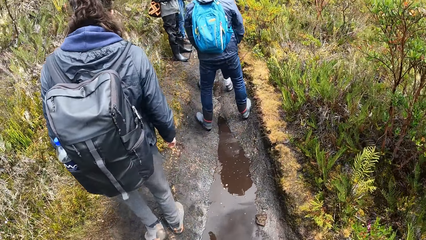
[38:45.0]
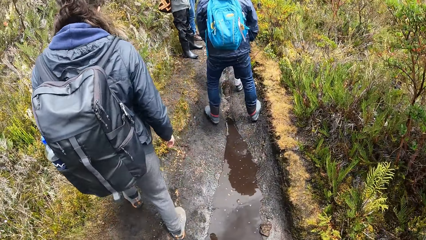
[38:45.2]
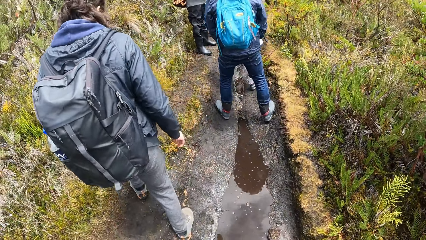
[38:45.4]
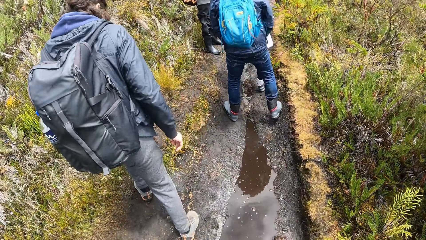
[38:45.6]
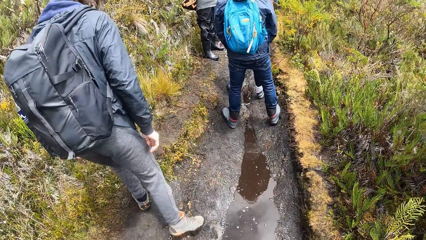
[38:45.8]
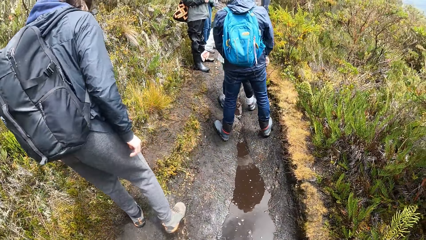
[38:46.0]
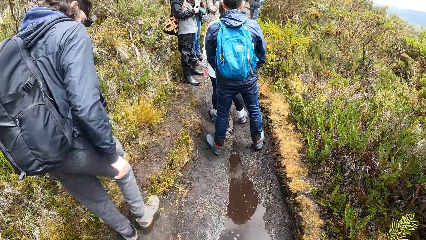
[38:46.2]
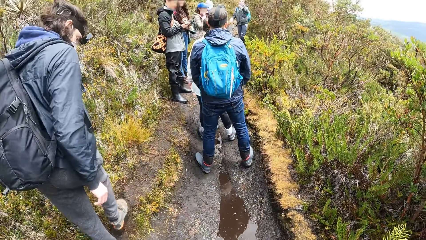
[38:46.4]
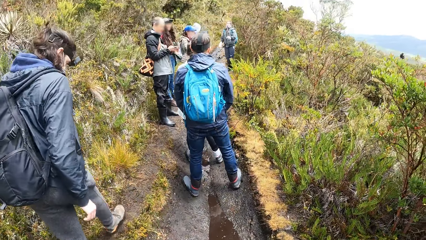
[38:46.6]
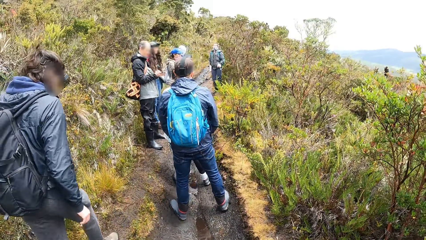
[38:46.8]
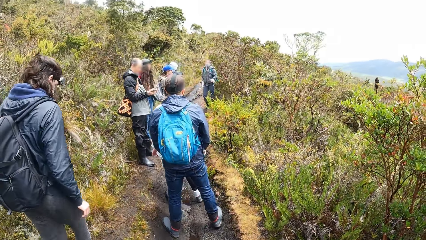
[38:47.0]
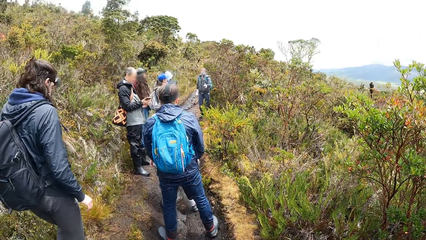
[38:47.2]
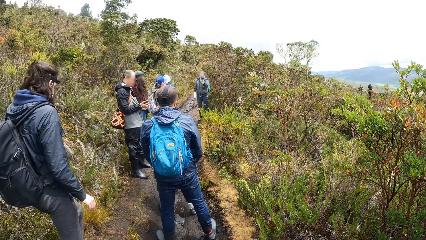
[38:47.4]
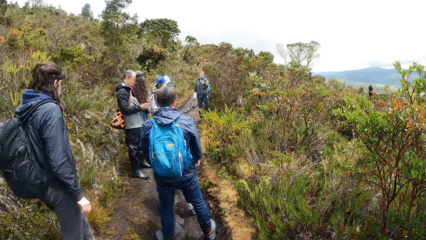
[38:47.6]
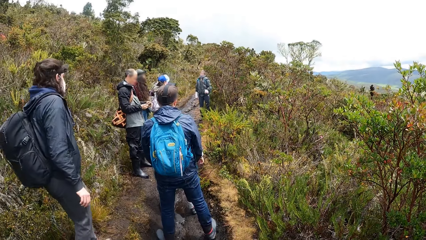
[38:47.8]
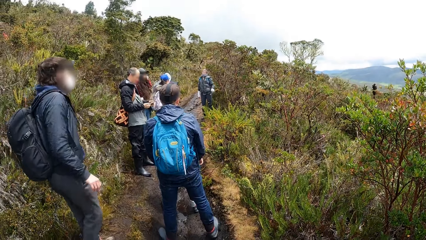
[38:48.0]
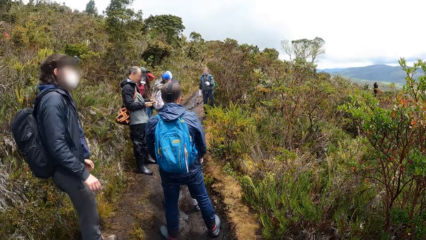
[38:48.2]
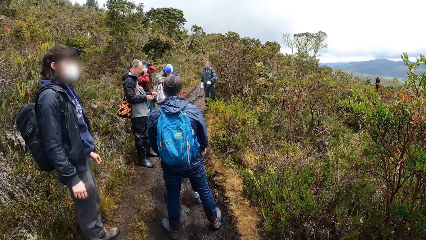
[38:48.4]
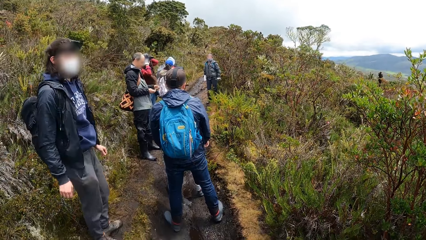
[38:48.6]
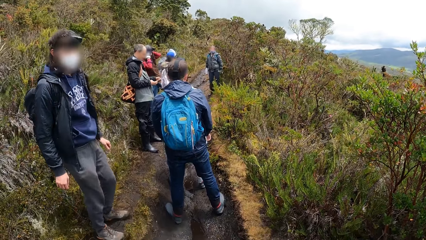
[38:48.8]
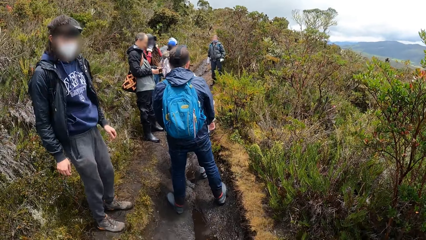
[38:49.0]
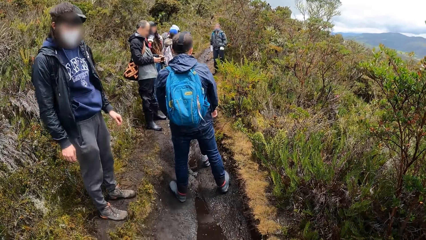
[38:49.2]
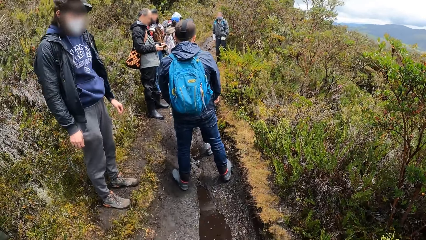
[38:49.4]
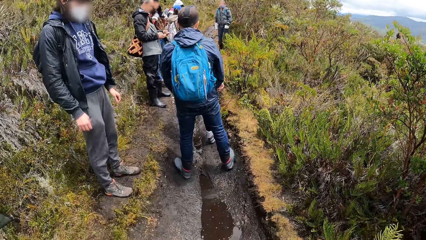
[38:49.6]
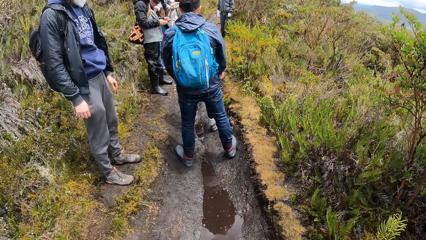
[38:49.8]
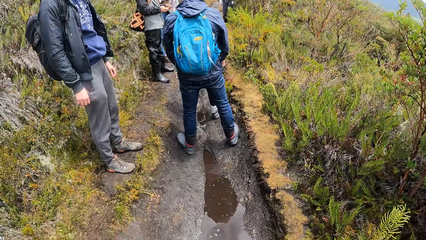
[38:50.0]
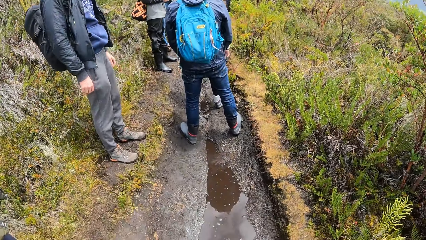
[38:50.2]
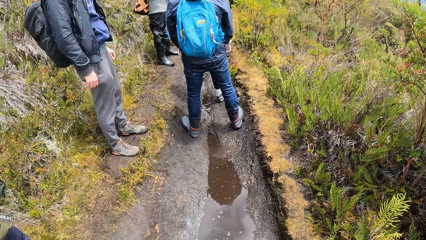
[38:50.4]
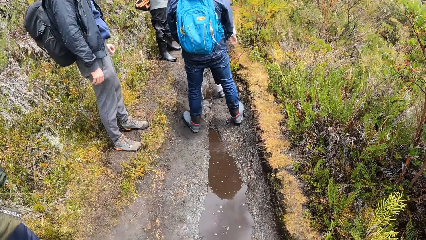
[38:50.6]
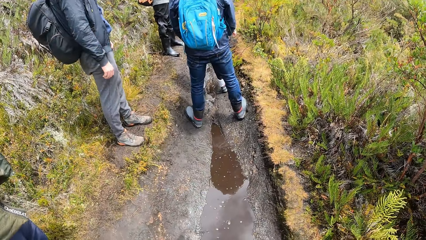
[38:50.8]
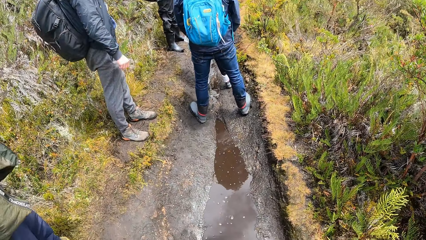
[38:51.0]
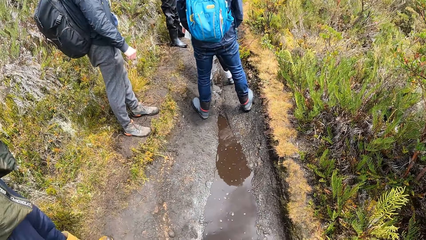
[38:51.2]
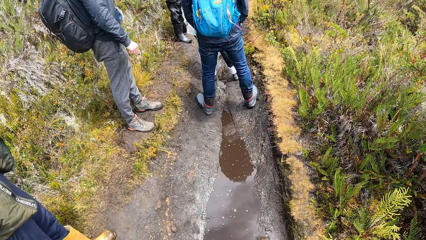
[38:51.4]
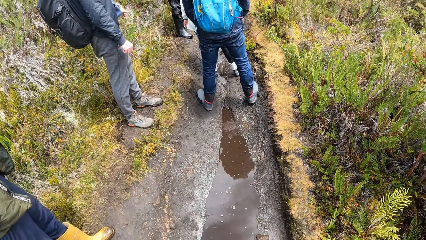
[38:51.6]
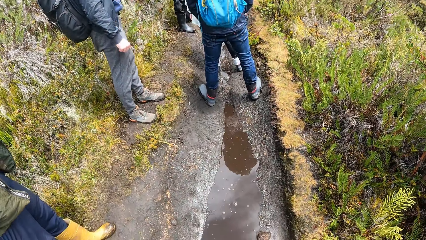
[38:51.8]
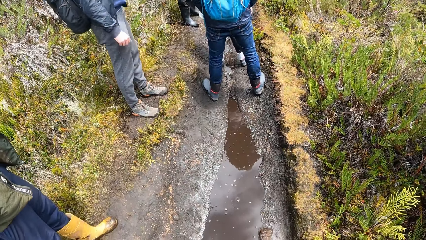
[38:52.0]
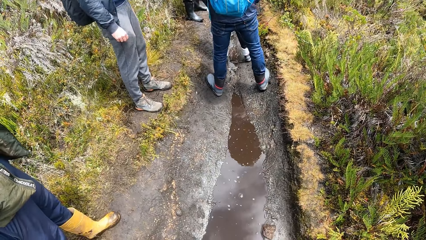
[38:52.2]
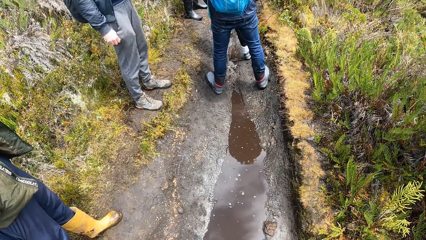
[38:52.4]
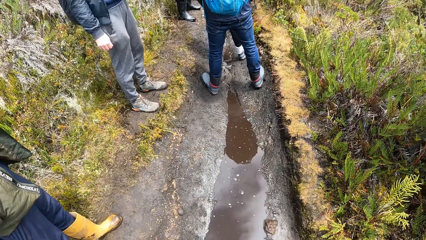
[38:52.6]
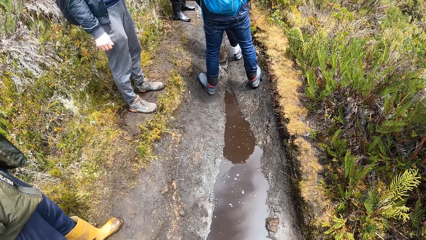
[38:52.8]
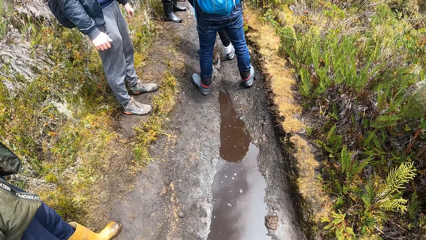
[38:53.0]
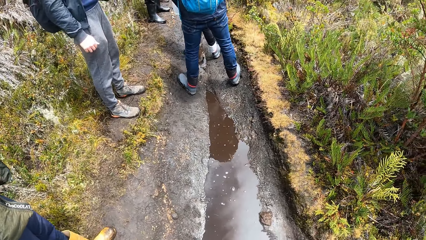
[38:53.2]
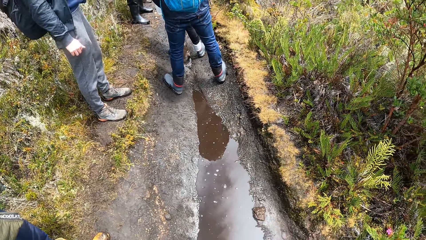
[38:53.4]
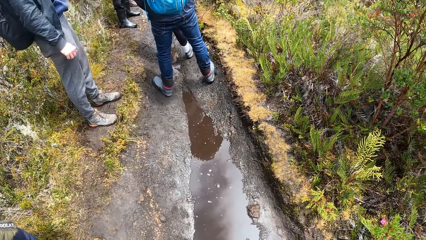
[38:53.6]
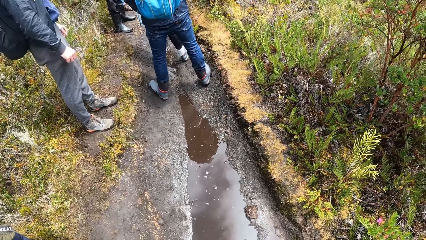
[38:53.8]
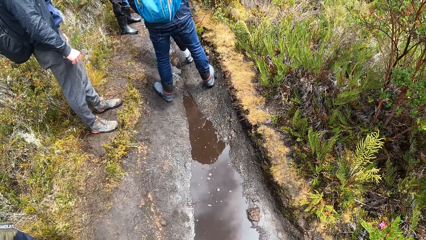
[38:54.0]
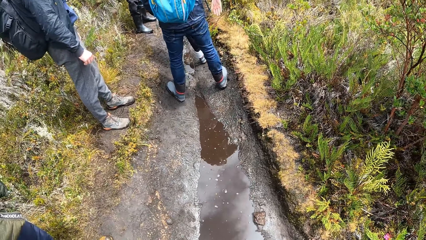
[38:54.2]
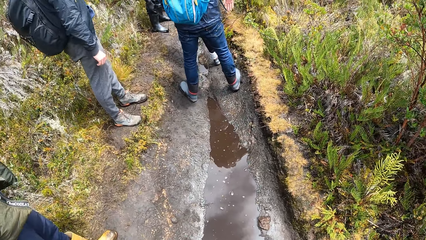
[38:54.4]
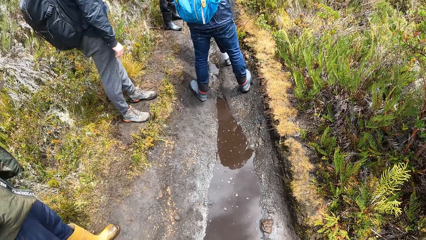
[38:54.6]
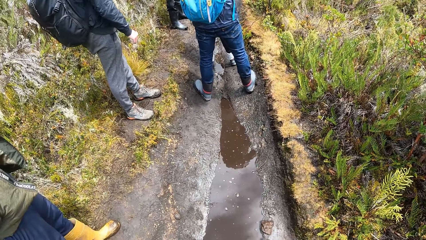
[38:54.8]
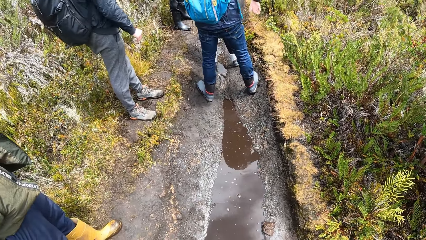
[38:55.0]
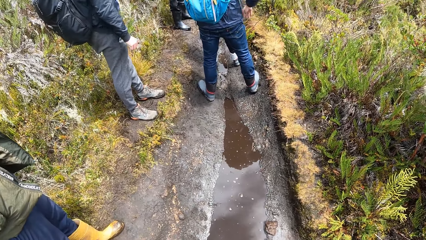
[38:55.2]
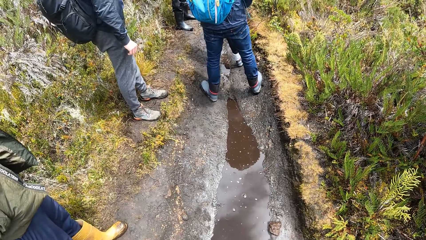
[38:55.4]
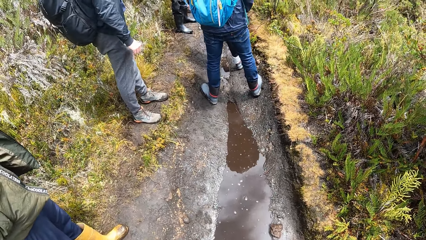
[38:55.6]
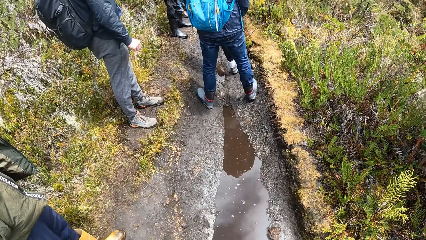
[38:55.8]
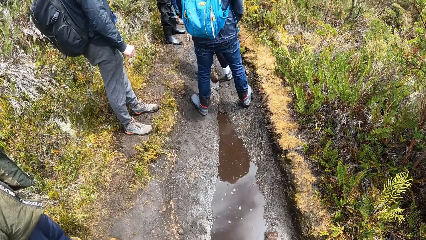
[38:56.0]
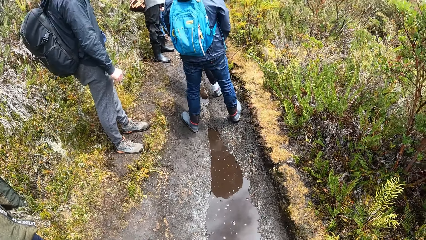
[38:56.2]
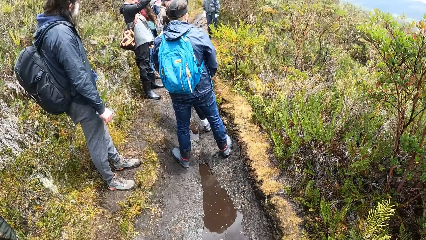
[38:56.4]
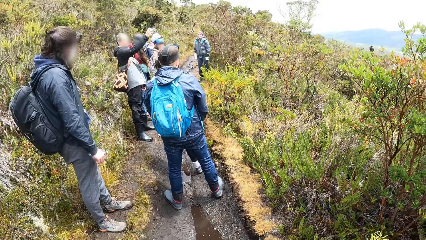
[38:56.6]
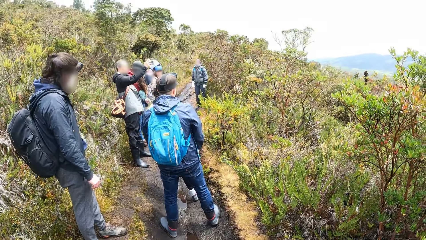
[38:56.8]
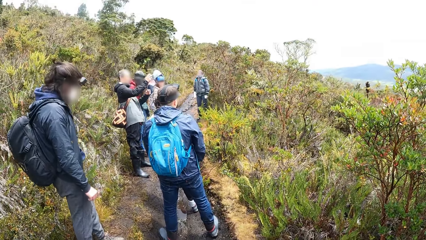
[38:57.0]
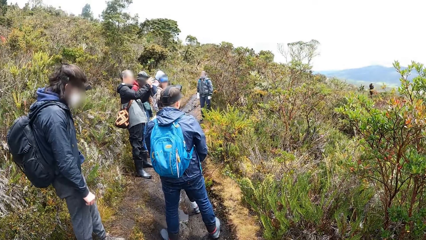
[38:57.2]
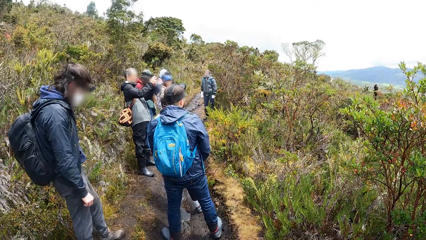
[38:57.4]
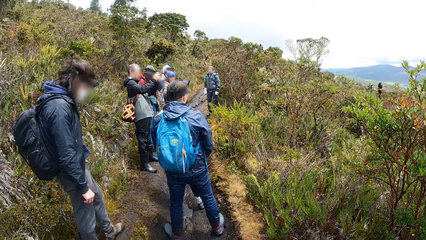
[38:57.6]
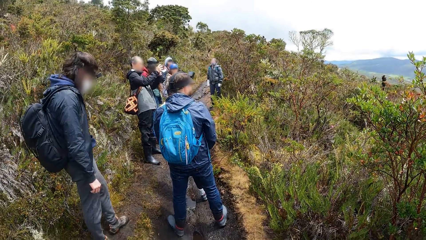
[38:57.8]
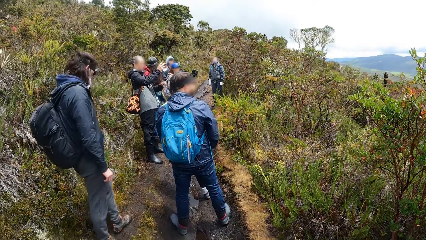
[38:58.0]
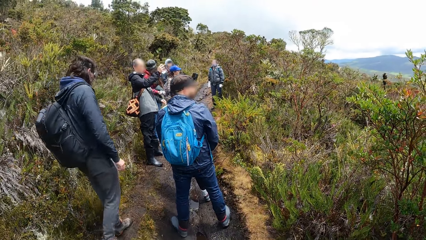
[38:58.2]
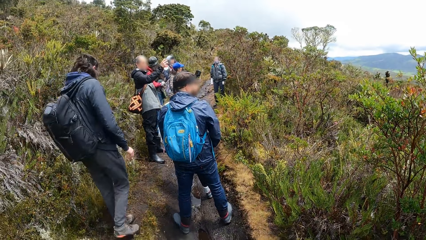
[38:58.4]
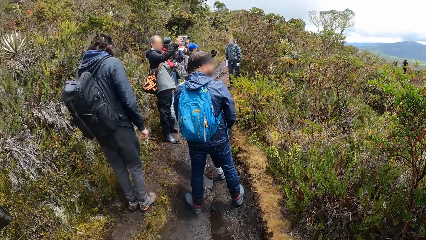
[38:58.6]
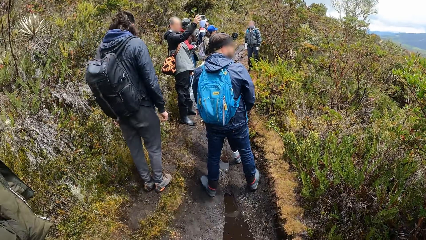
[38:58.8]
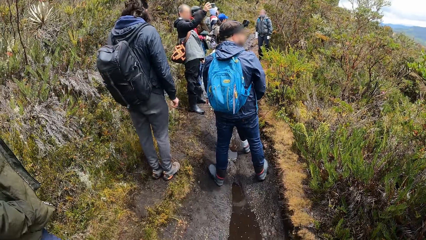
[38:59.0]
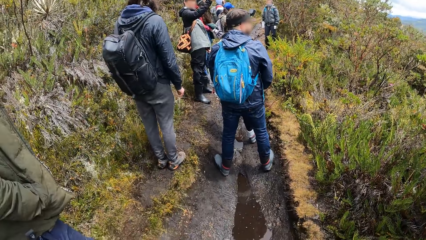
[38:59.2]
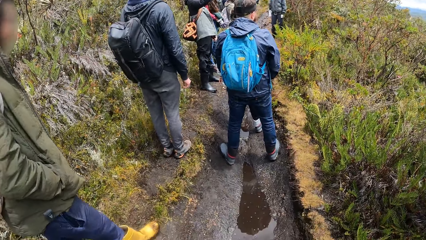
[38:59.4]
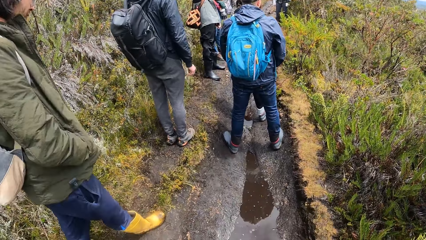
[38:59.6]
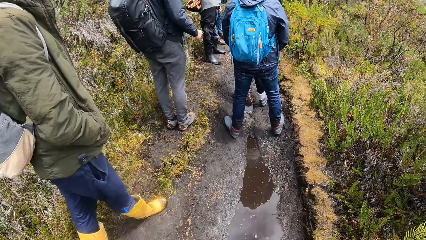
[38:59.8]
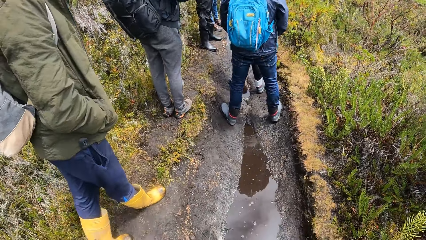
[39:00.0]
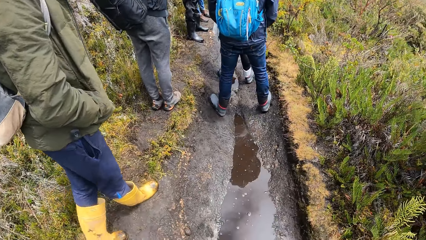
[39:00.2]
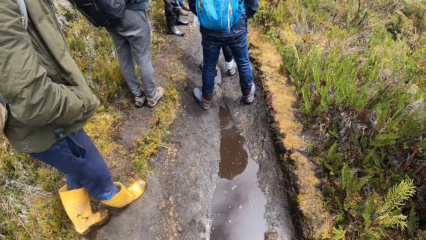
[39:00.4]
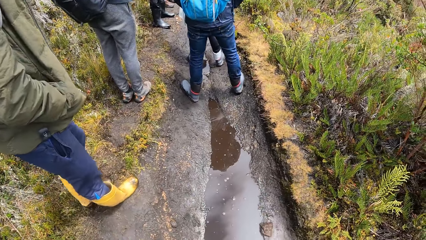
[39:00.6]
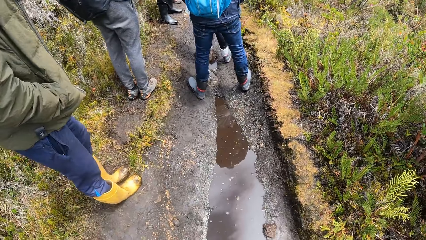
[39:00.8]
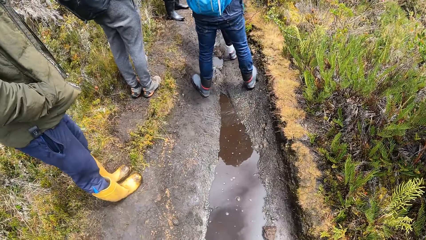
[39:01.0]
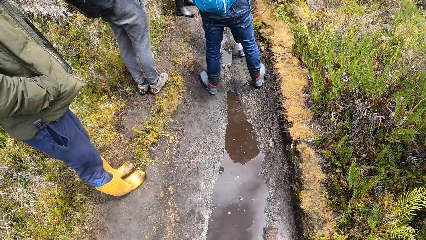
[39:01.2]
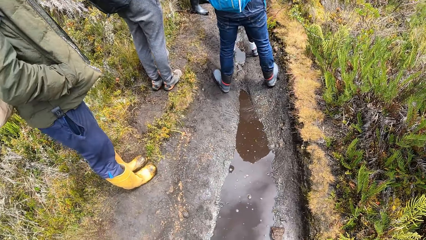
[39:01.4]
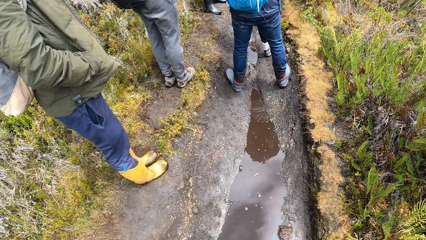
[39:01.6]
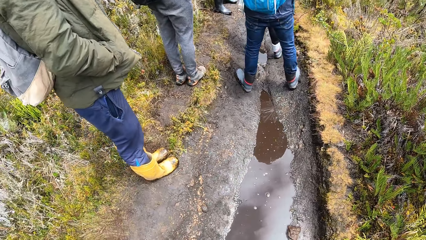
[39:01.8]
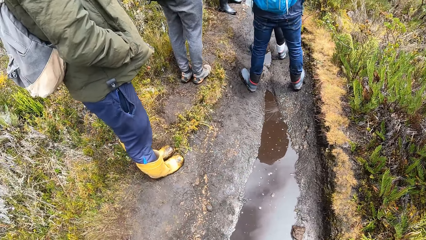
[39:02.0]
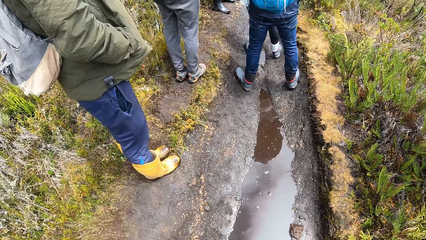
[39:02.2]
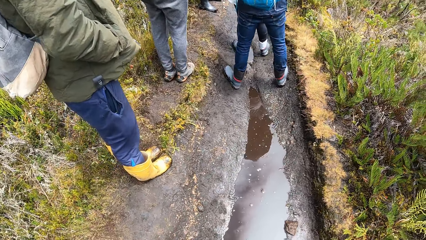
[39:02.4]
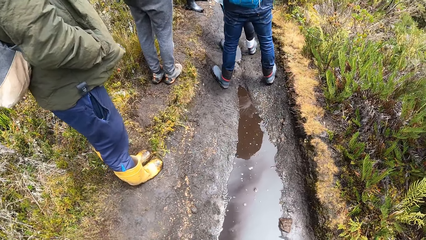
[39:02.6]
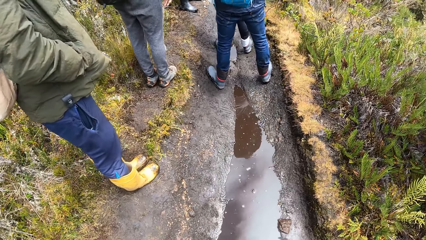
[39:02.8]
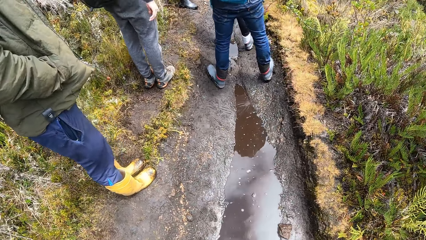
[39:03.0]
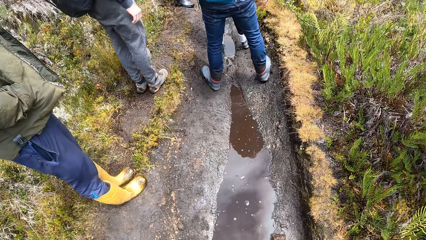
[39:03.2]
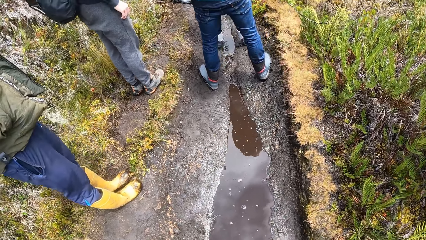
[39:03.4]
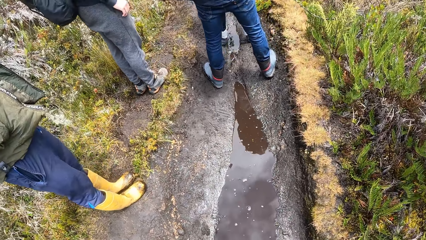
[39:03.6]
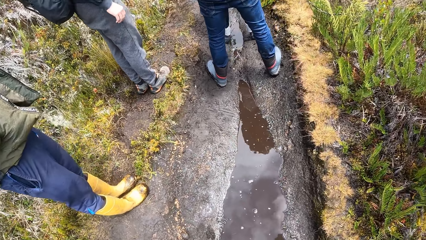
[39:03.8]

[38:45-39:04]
The camera wearer looks around. A man operates a phone with his hands. Another man operates a phone with his hands. A third man operates a phone with his hands. A woman operates a phone with her hands.
